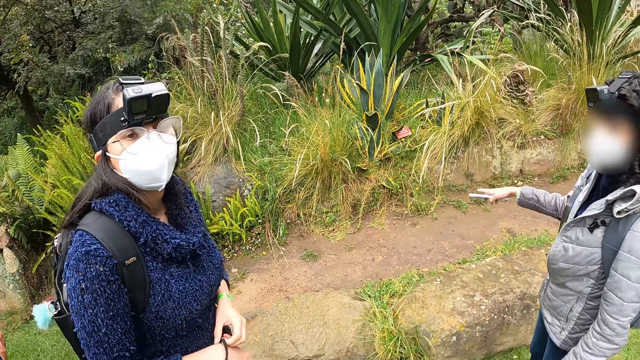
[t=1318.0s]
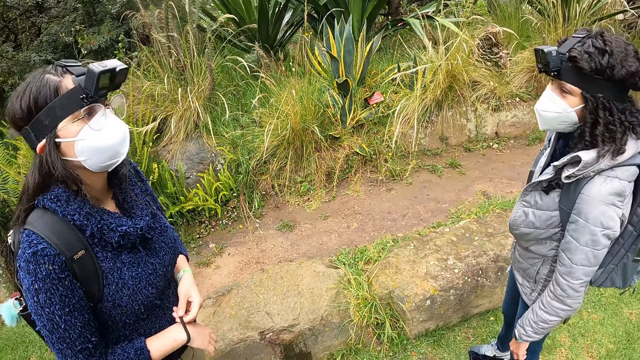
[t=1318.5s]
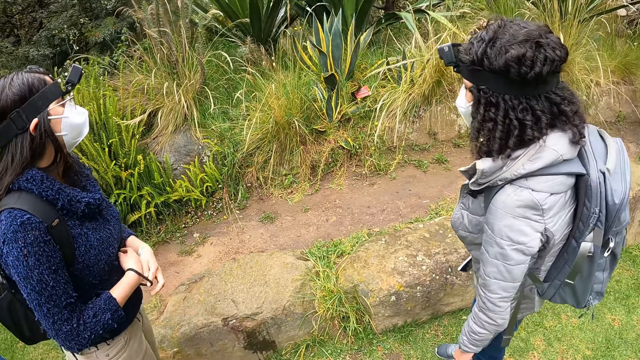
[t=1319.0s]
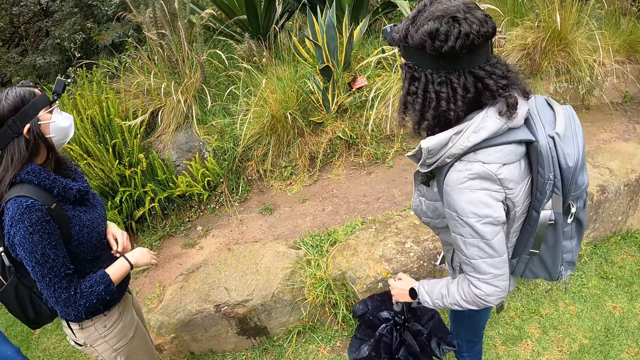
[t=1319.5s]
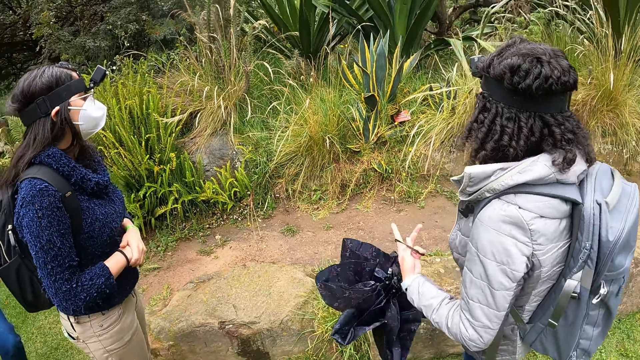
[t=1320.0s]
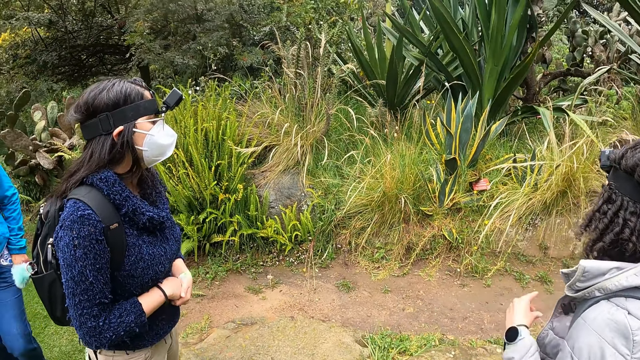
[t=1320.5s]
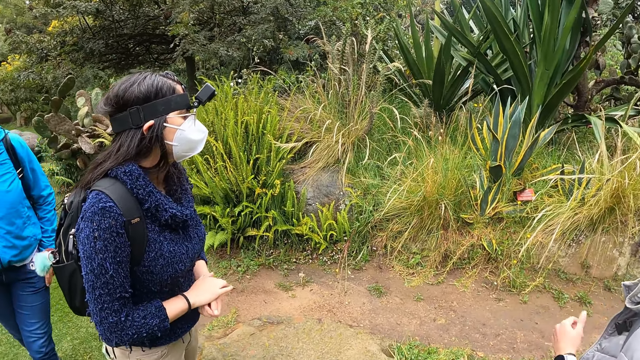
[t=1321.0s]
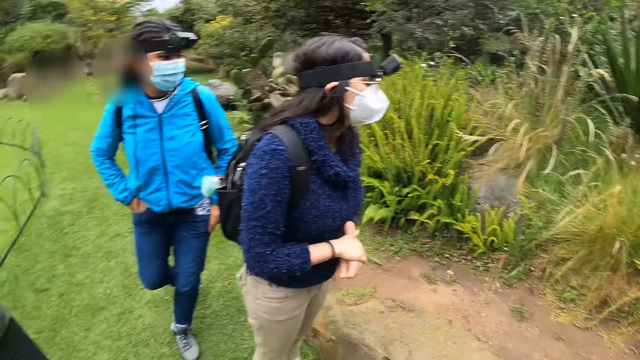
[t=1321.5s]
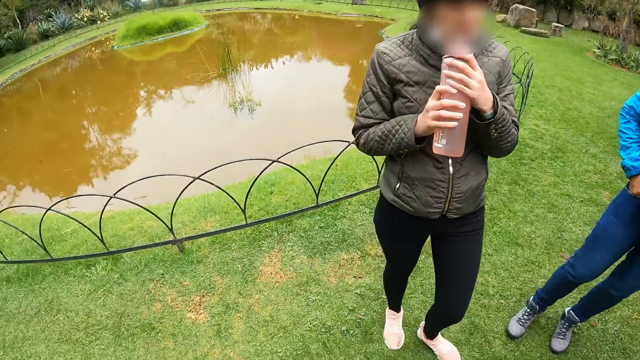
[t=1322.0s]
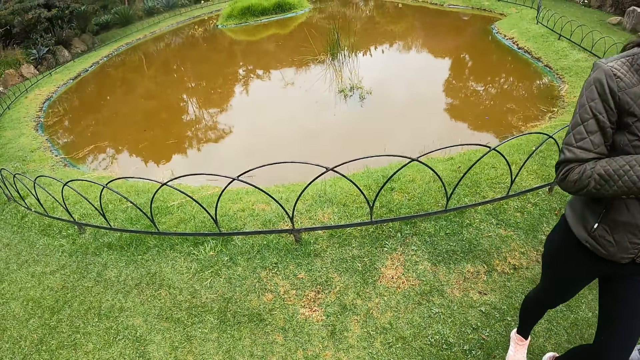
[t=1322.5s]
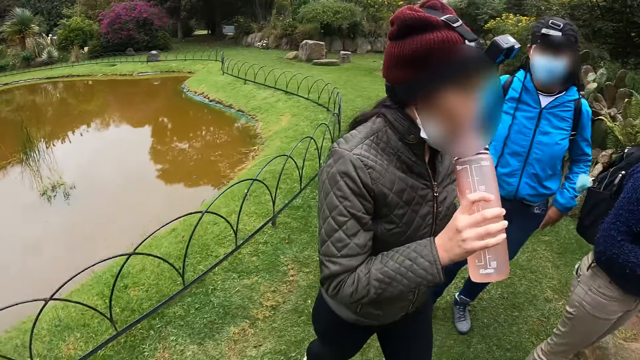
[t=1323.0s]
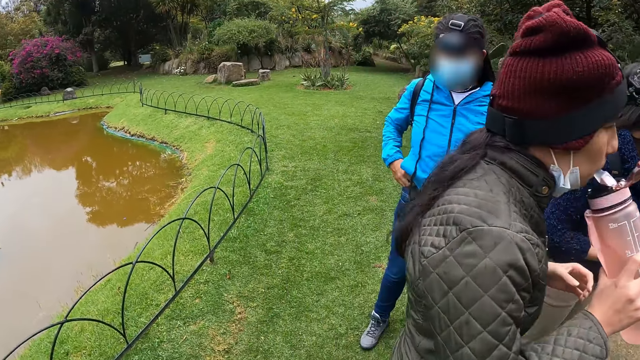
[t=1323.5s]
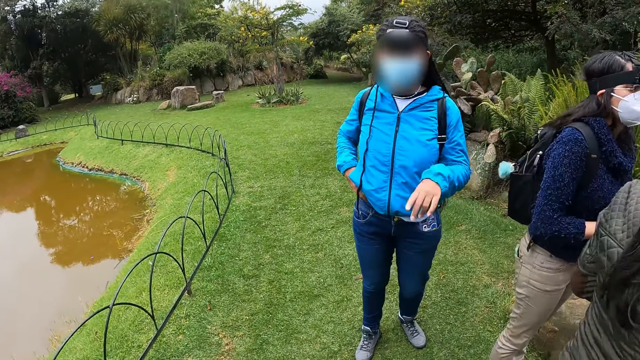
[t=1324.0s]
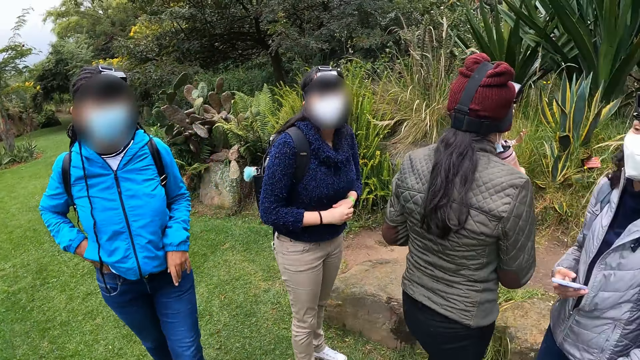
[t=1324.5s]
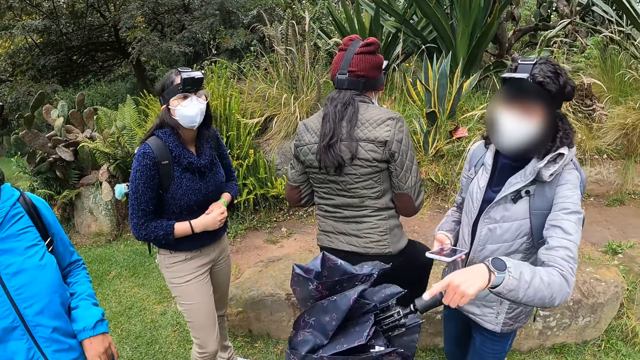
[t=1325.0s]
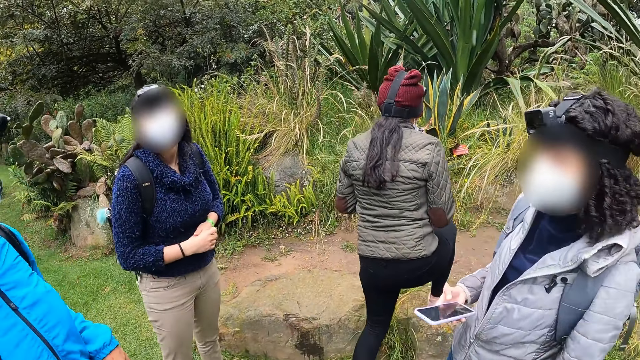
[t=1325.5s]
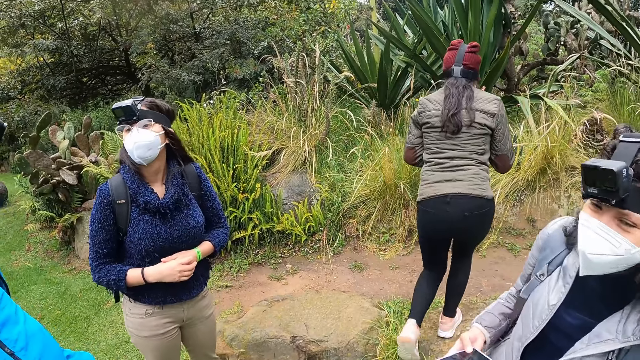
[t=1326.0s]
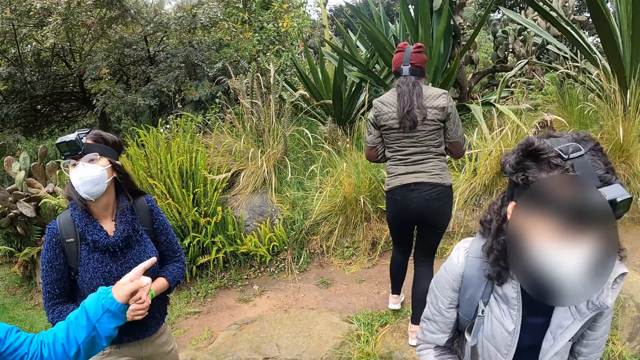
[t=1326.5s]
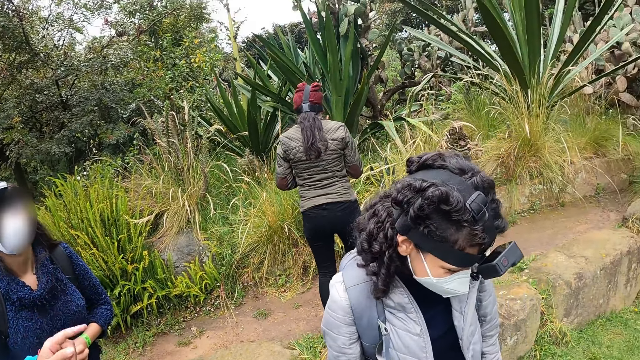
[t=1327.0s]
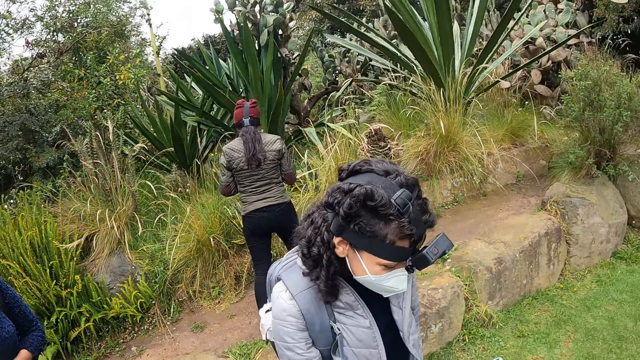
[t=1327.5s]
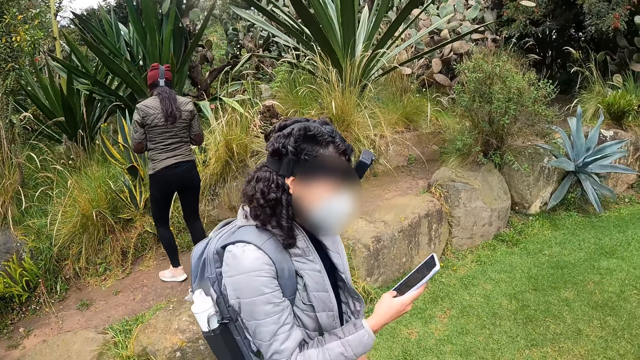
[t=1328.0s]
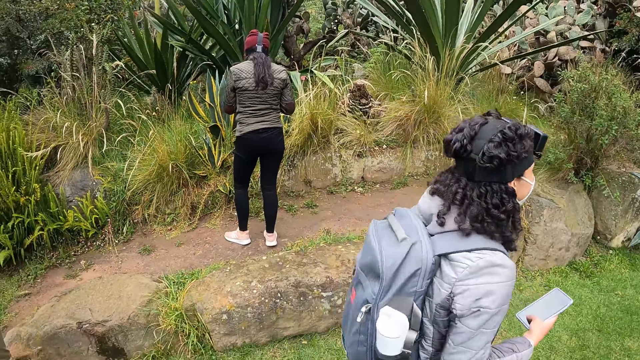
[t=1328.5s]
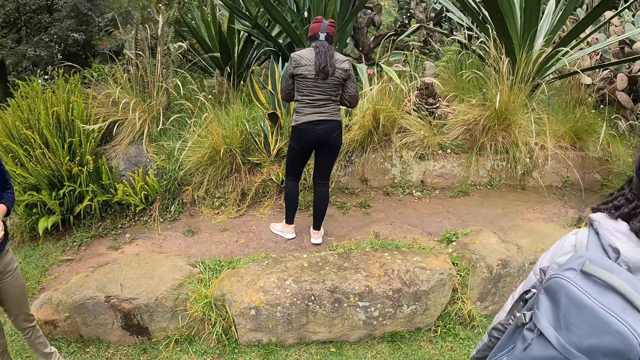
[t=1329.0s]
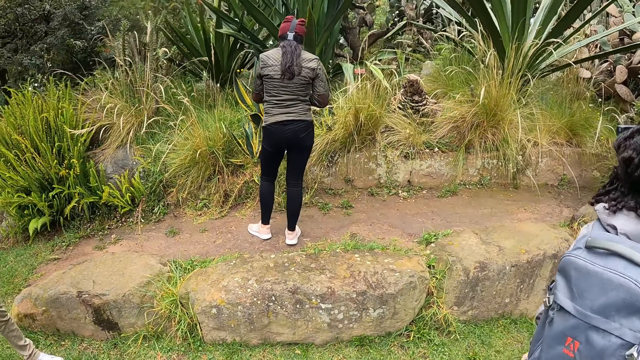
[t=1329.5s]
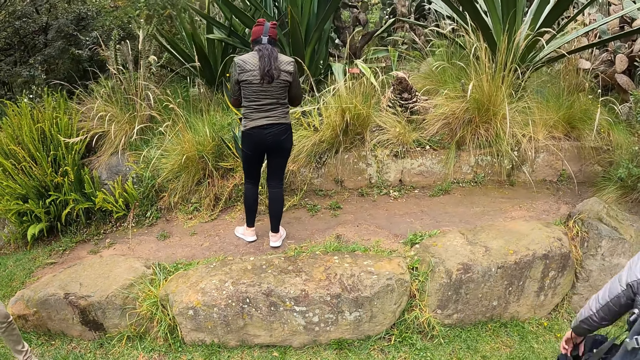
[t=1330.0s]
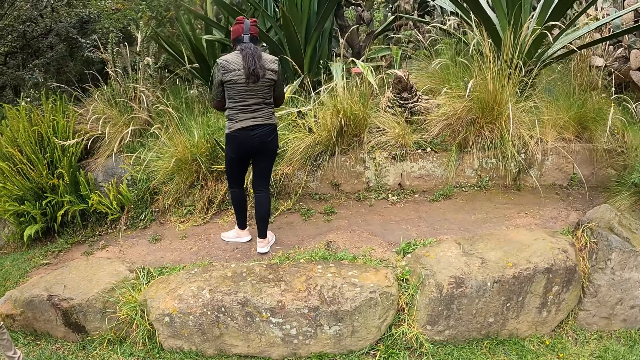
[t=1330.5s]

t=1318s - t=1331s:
The camera wearer looks at the vegetation. They converse with a woman. Another woman walks in the garden. A third woman passes an umbrella. The camera wearer looks at the vegetation. A fourth woman walks in the garden.

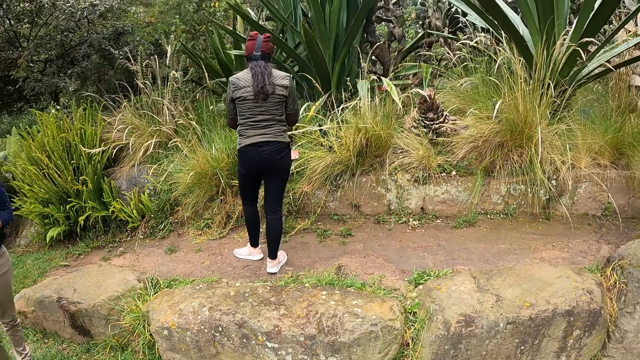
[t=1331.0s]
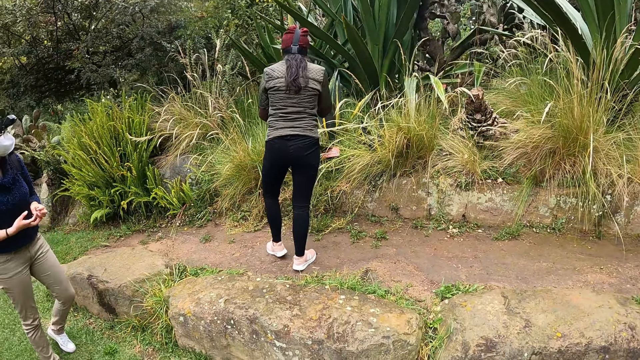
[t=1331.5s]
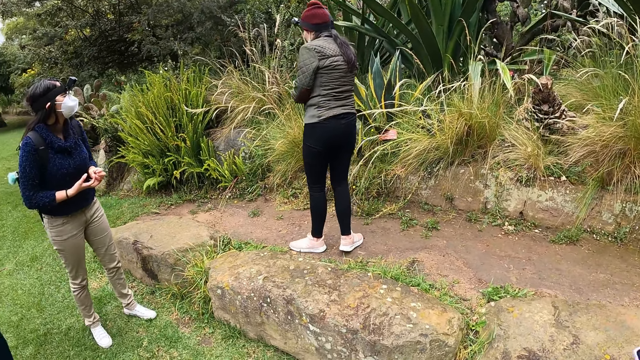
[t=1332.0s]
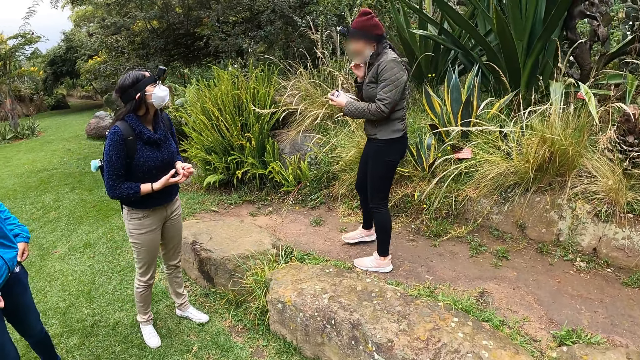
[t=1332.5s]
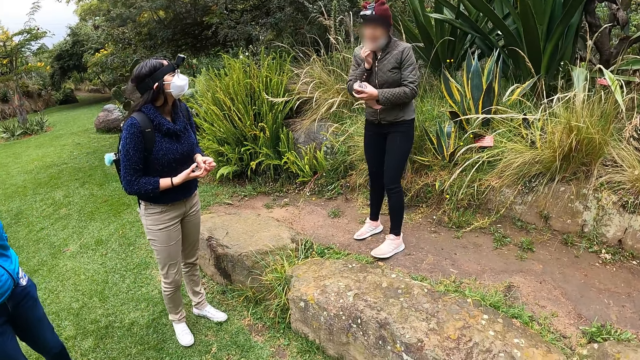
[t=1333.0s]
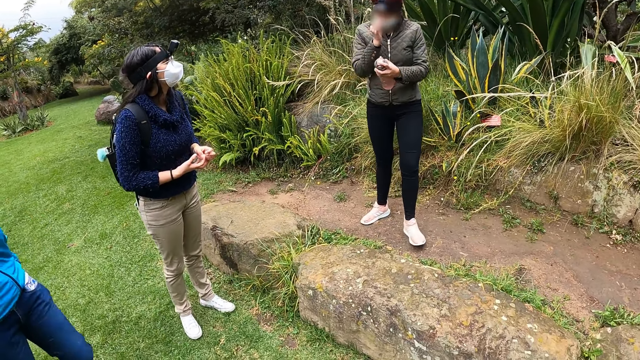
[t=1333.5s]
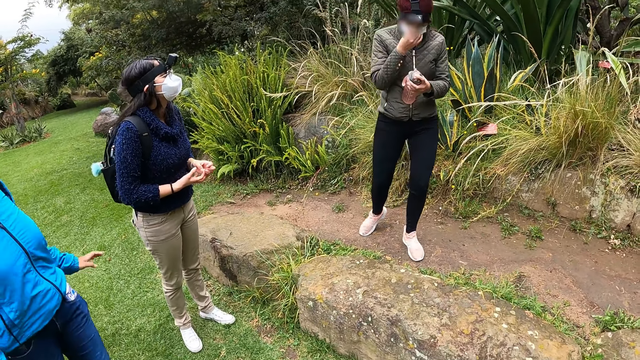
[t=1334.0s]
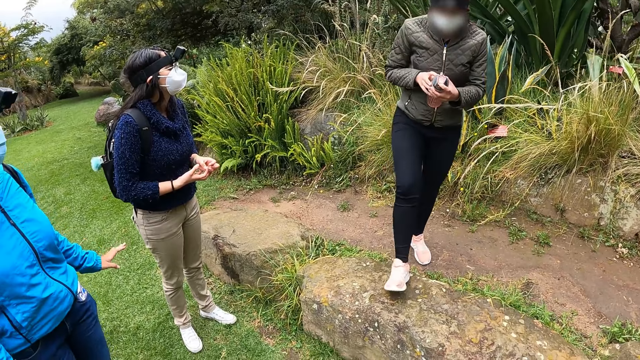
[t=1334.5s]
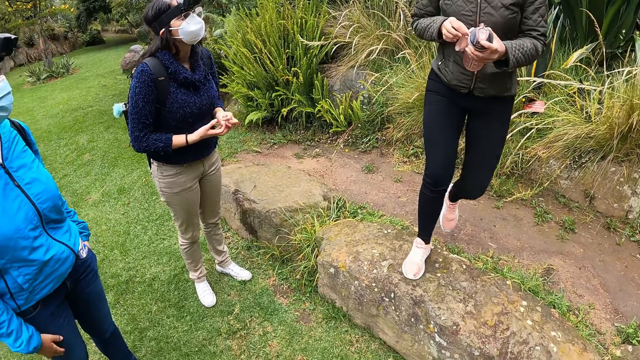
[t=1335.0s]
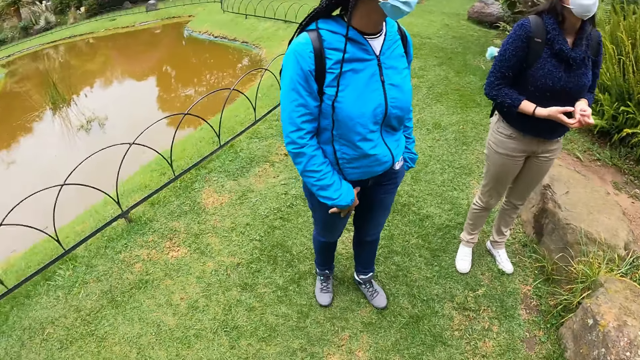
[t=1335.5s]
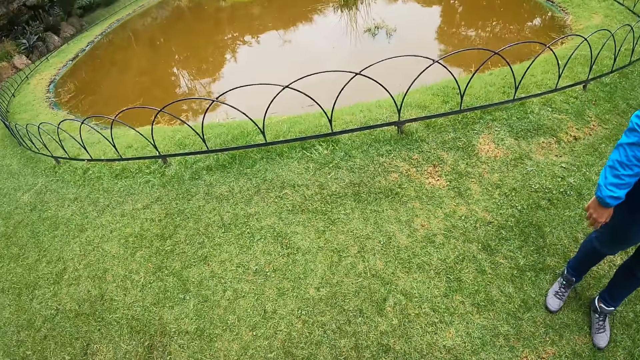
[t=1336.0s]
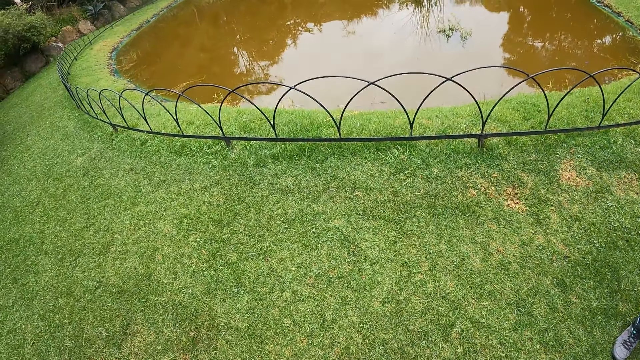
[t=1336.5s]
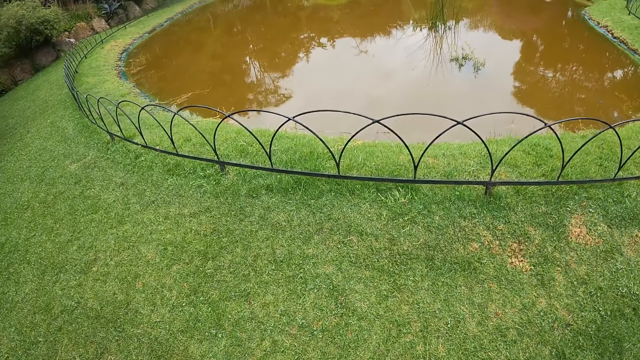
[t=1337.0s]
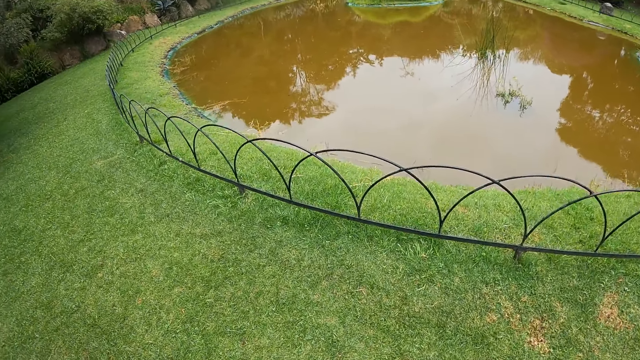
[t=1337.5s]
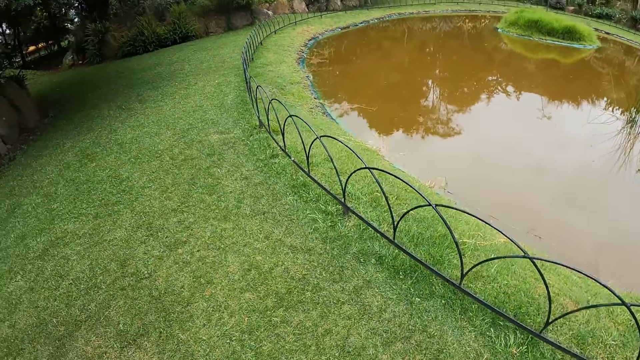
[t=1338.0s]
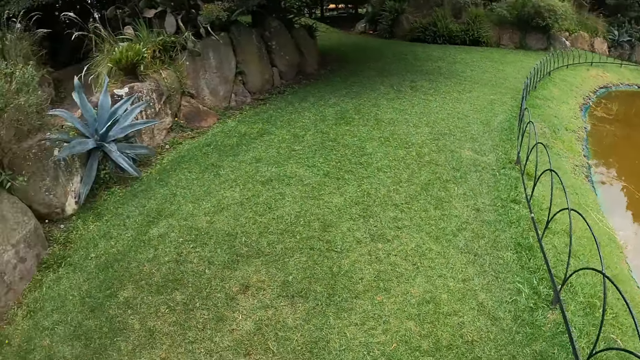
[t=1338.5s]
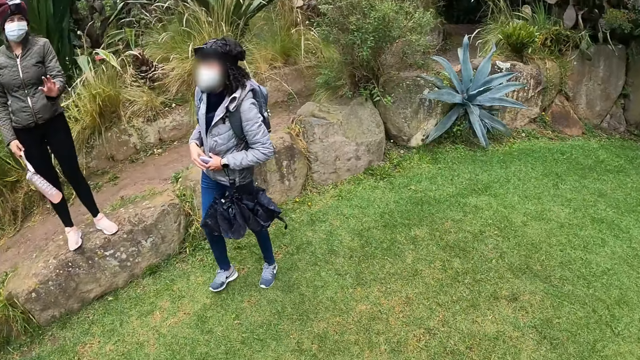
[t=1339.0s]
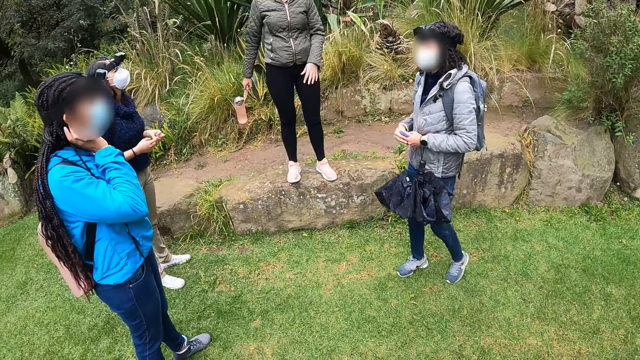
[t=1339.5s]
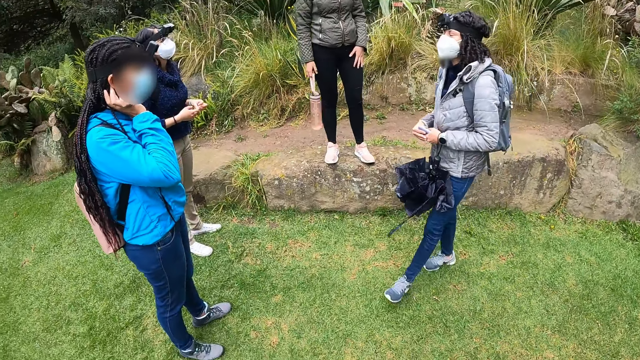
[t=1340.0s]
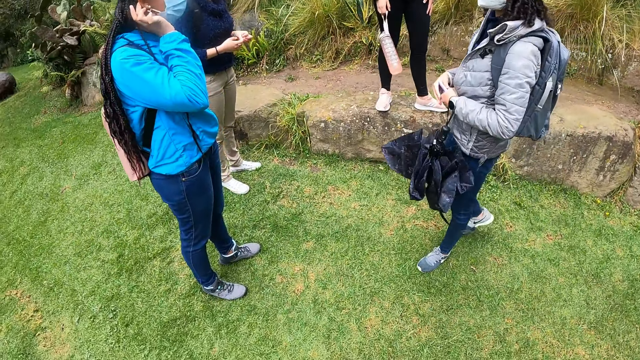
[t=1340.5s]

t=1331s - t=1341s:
A woman adjusts her nose mask with her right hand.
